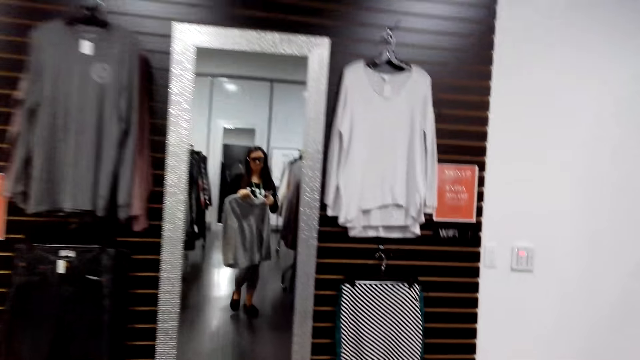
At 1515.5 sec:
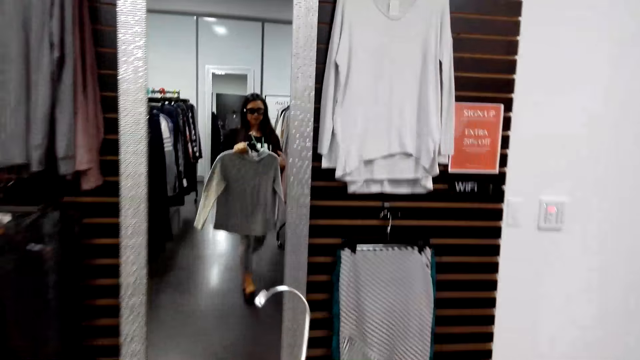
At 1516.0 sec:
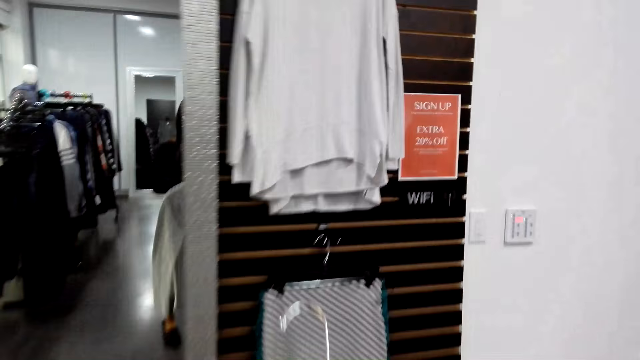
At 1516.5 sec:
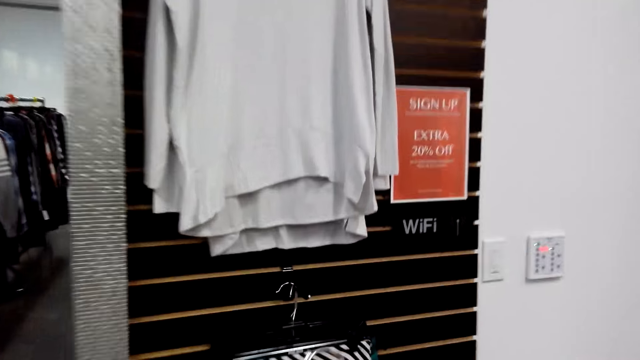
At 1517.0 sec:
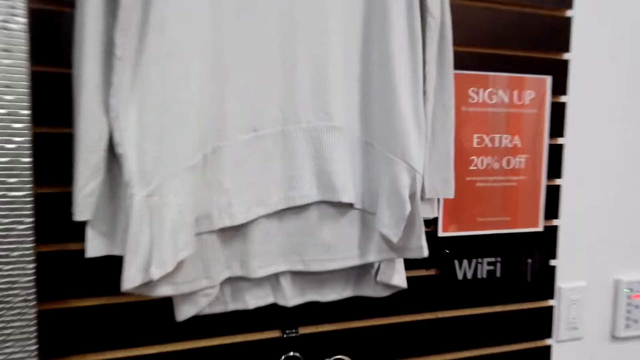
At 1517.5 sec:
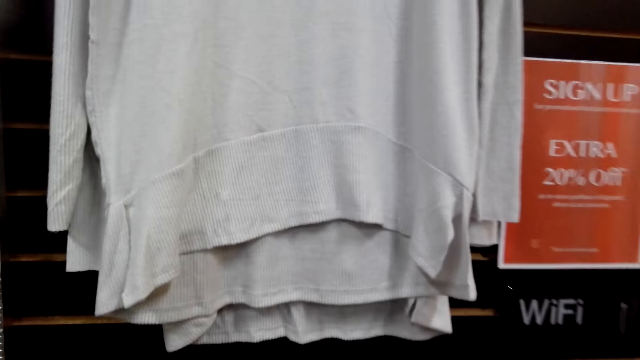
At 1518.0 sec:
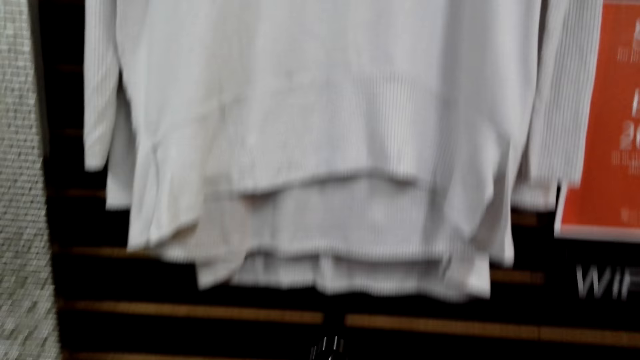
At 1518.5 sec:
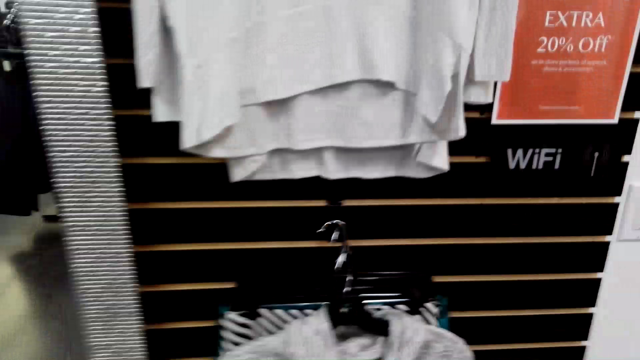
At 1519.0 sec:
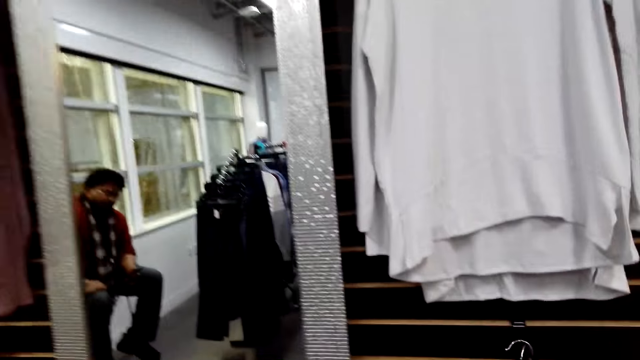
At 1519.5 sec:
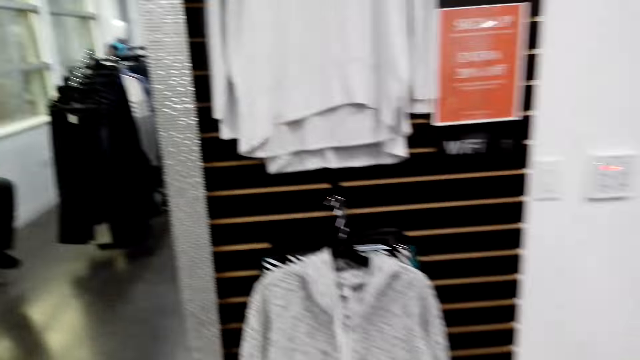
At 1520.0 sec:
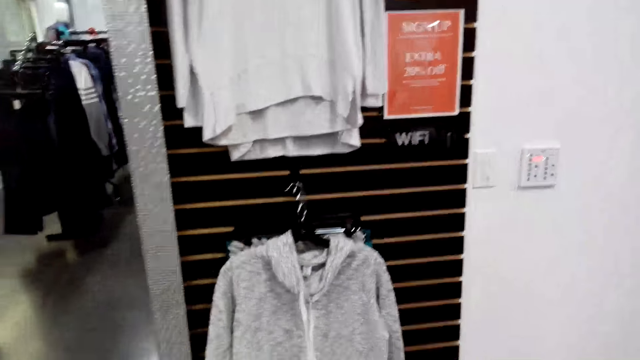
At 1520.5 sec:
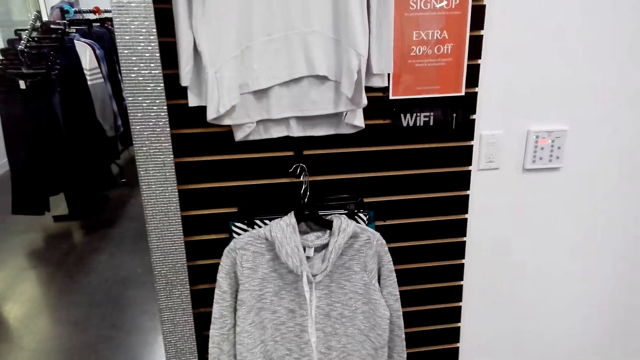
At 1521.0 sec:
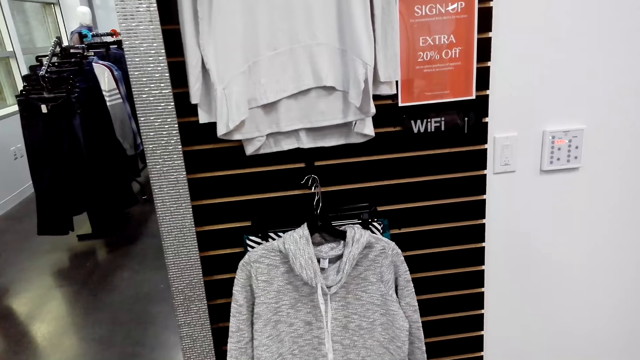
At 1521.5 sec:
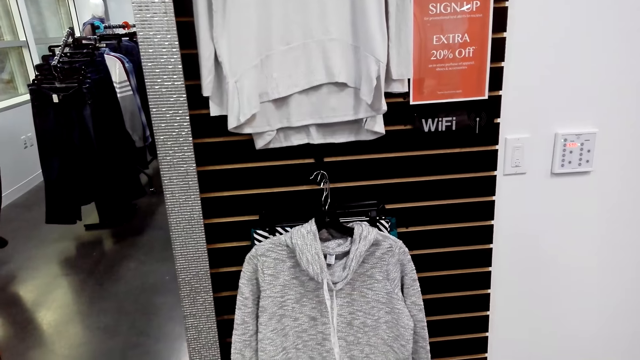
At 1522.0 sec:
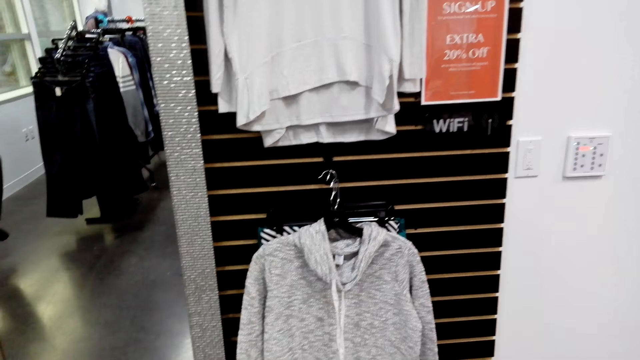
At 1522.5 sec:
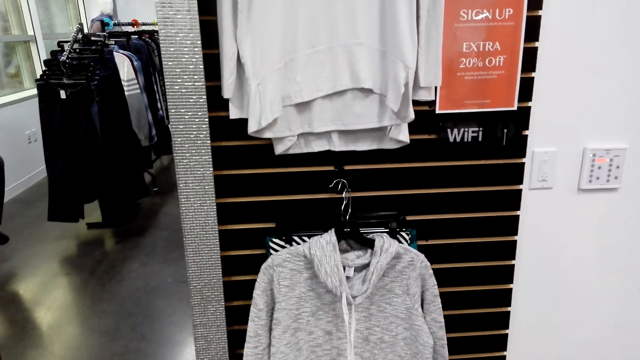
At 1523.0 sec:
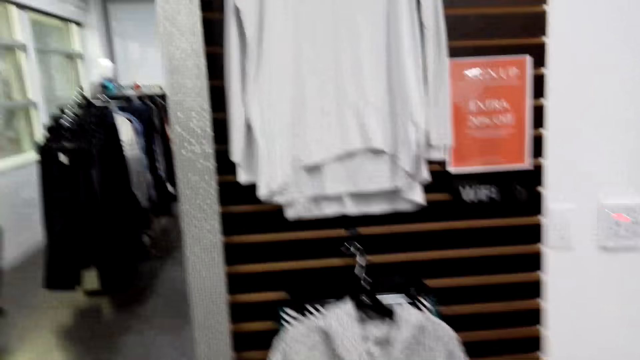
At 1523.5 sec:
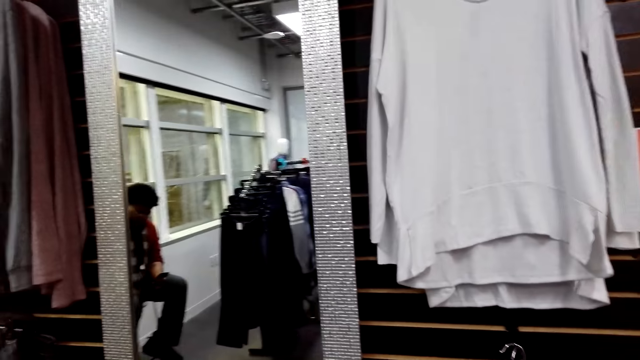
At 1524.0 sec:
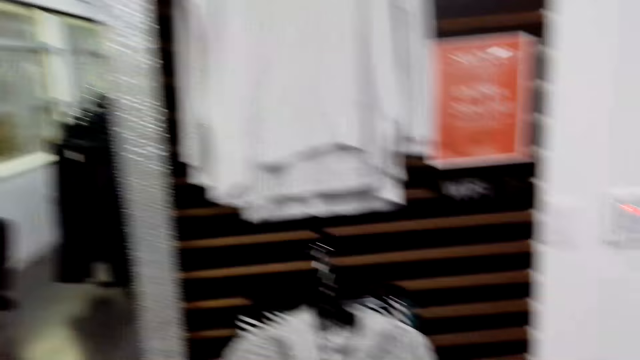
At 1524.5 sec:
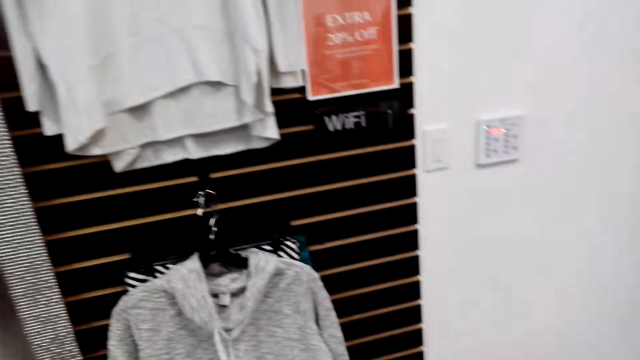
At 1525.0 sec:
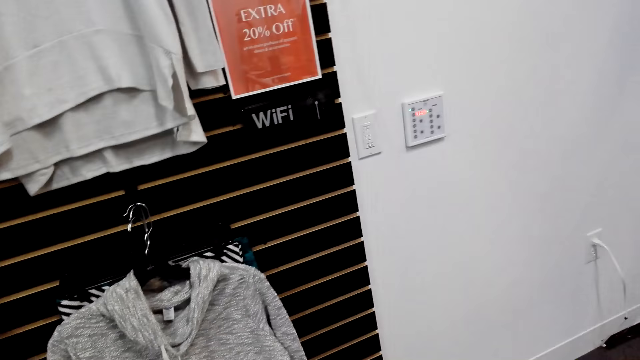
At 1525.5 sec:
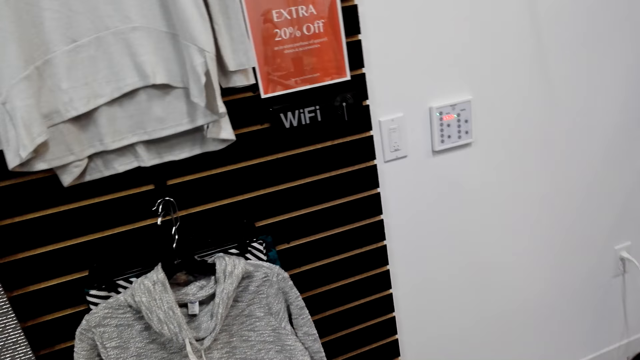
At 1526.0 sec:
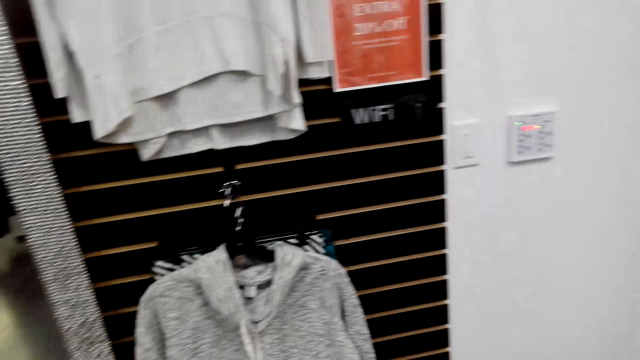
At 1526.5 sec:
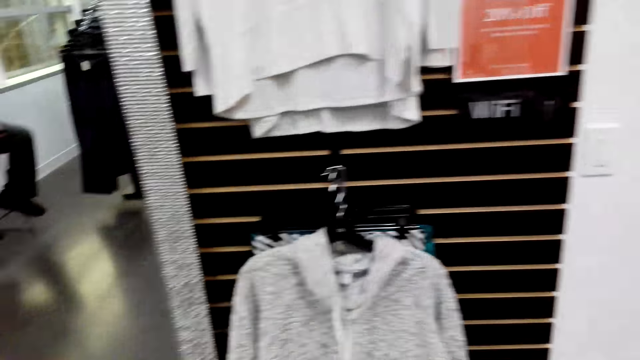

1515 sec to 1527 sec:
The camera wearer carries the clothes. They put the cloth on the hanger line.

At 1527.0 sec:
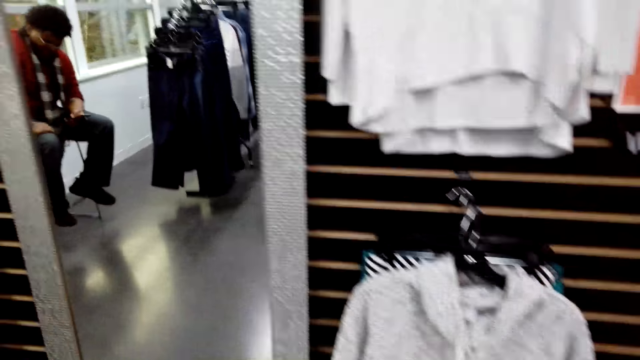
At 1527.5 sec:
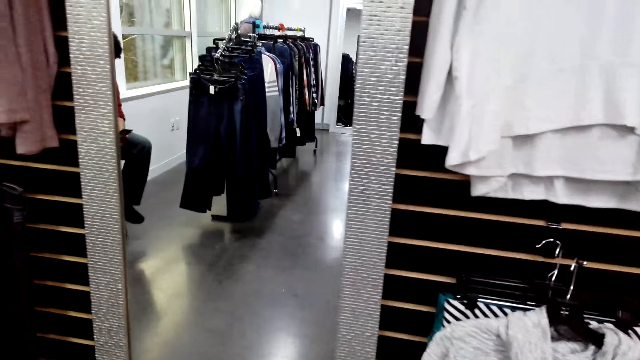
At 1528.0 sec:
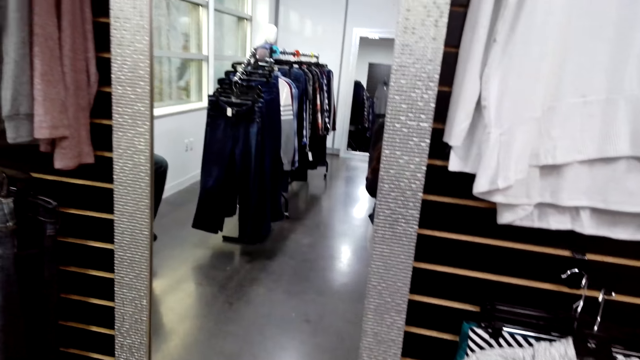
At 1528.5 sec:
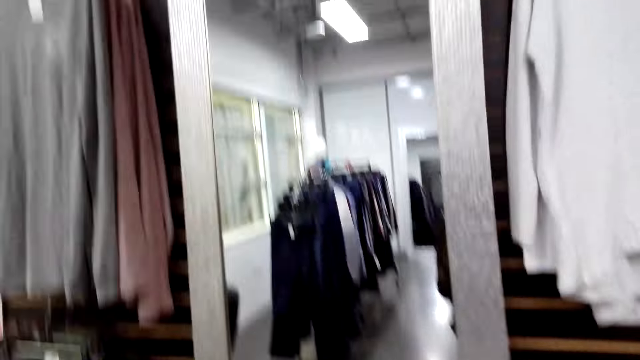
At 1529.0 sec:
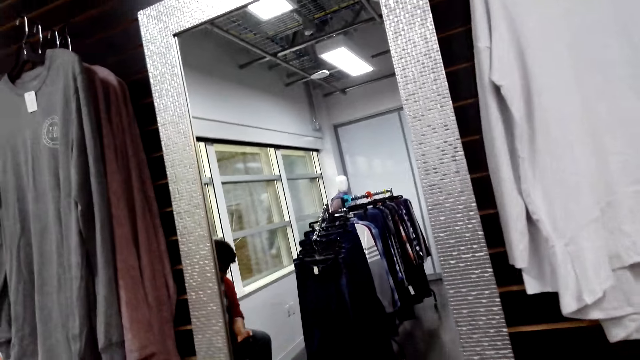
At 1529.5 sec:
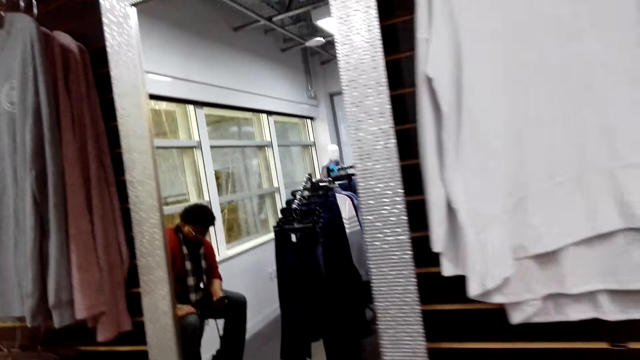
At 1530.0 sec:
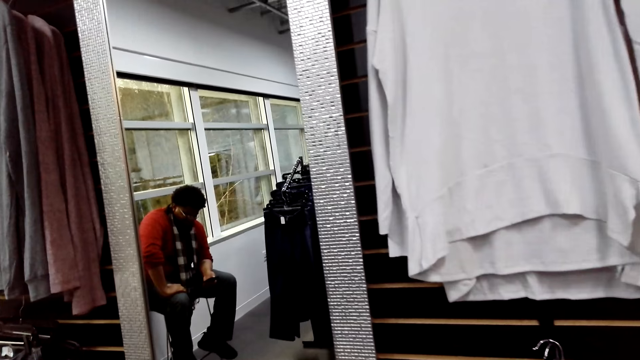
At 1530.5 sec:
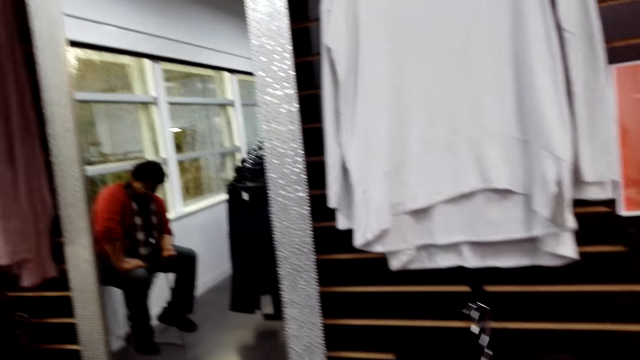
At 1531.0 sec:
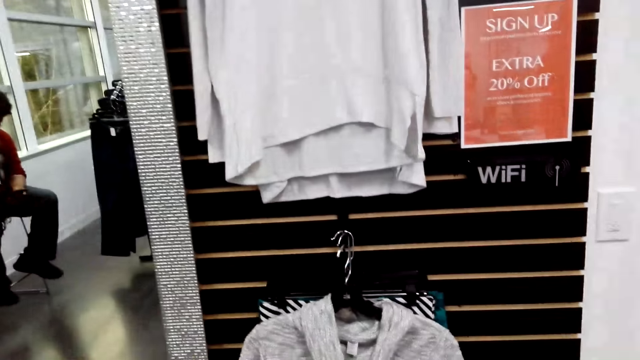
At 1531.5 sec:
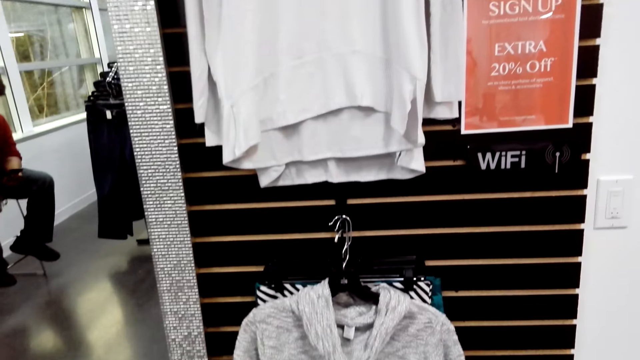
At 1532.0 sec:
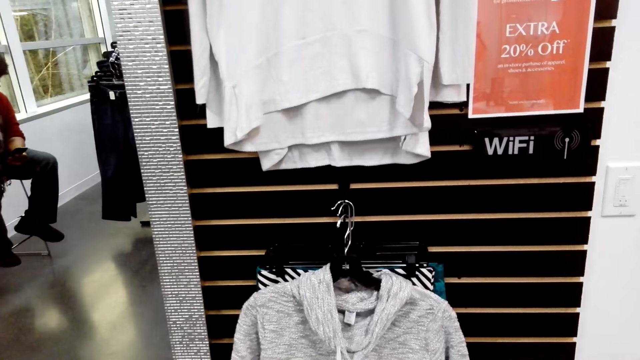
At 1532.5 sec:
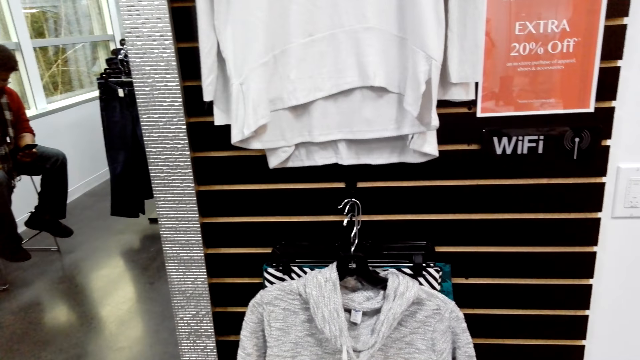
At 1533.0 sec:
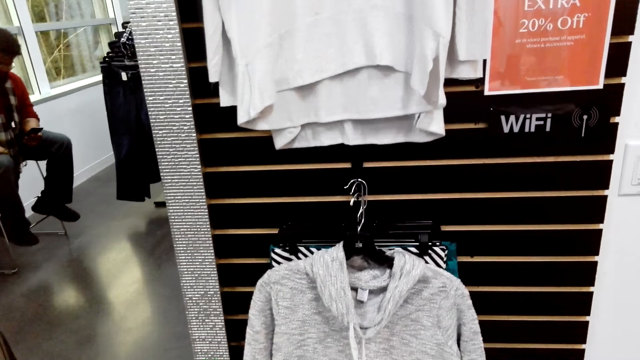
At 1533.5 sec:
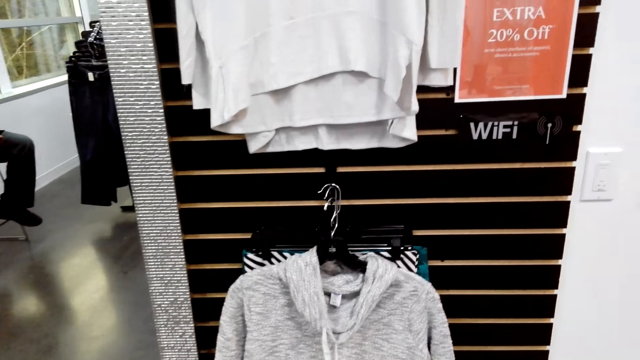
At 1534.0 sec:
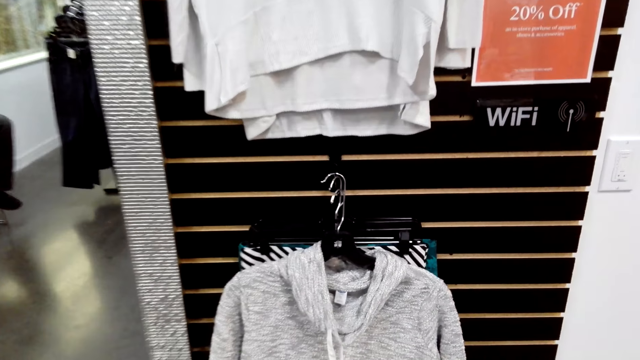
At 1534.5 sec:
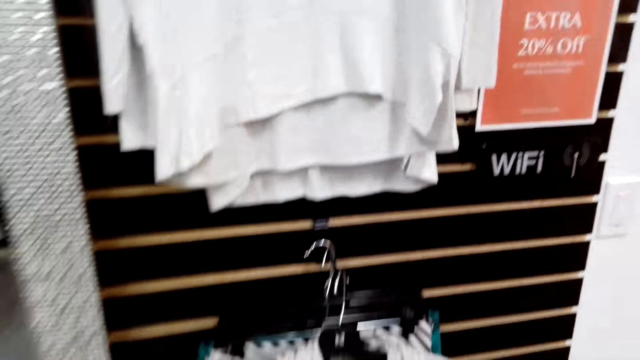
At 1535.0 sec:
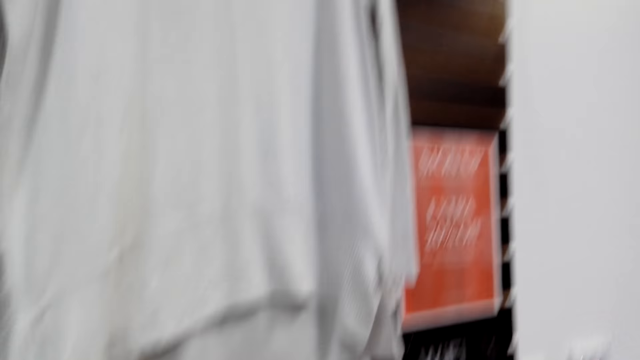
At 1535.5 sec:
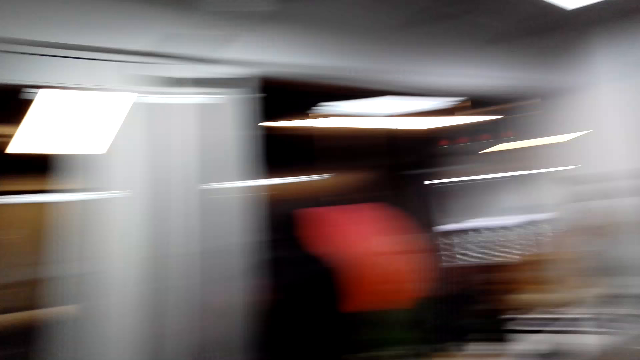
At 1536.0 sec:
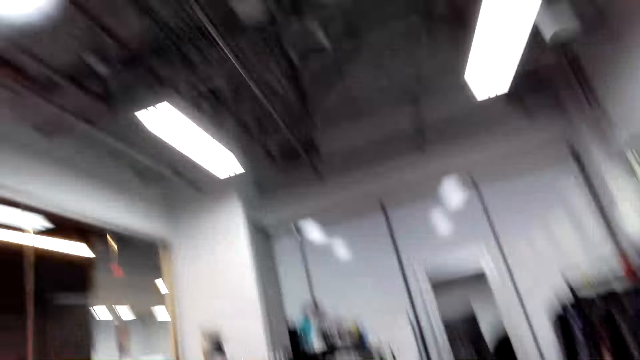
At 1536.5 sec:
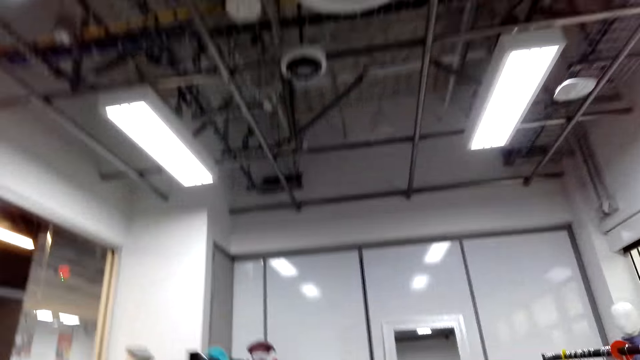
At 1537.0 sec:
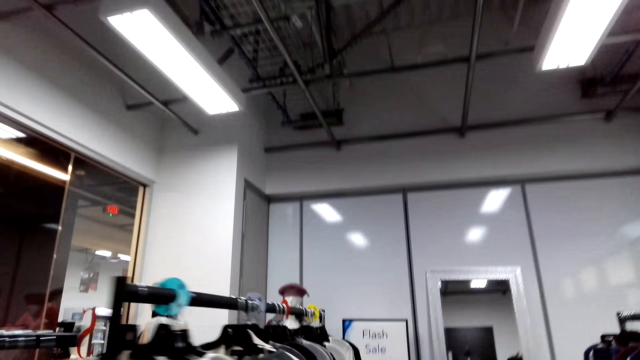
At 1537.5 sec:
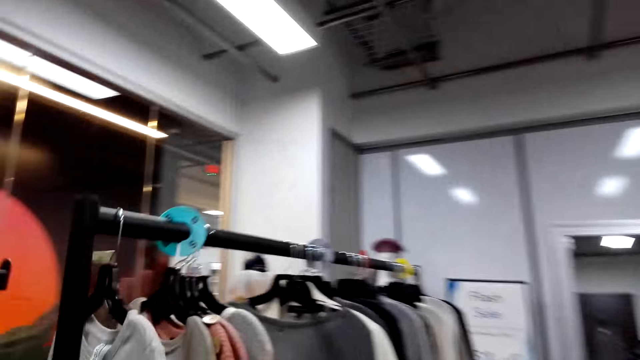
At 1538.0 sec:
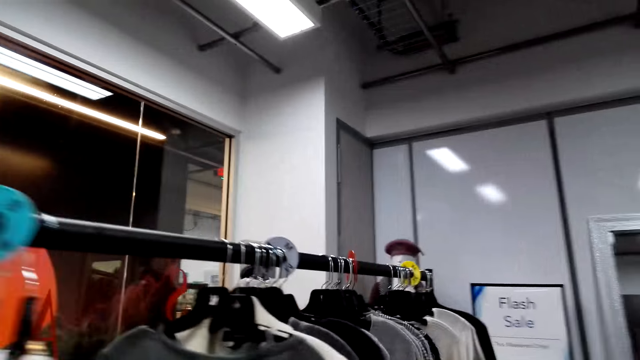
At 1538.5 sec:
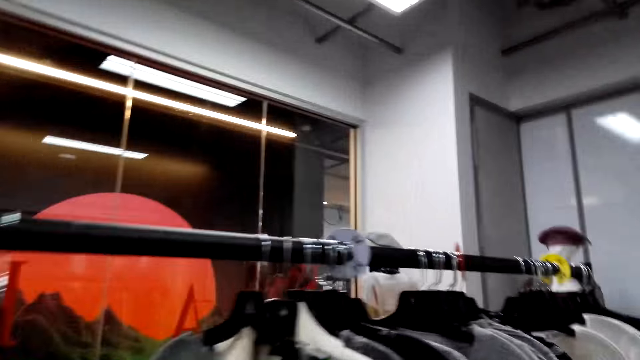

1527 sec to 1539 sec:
A person operates a mobile phone on the cabinet. The camera wearer walks around the boutique.
